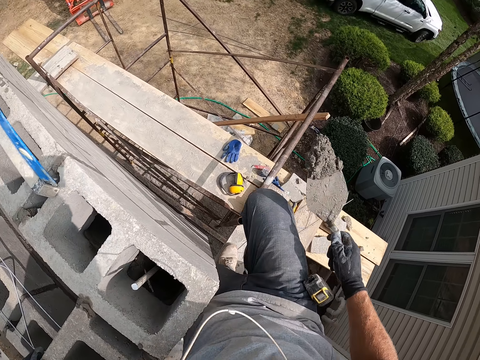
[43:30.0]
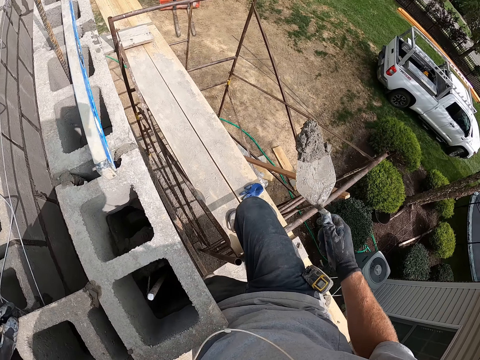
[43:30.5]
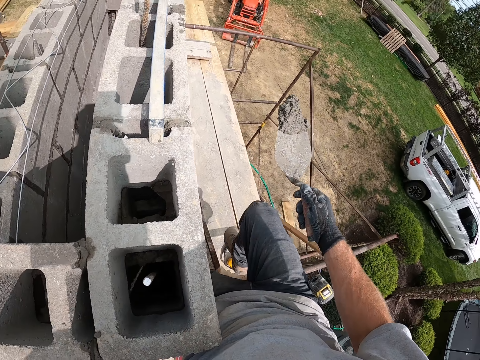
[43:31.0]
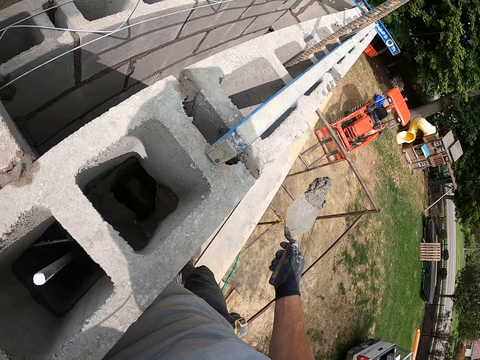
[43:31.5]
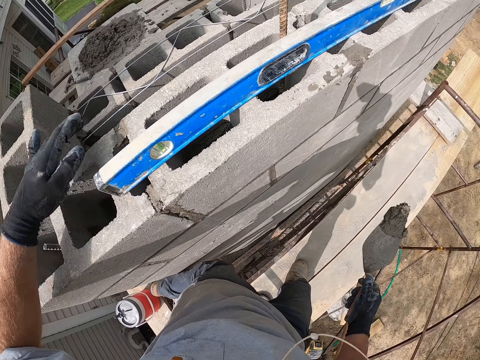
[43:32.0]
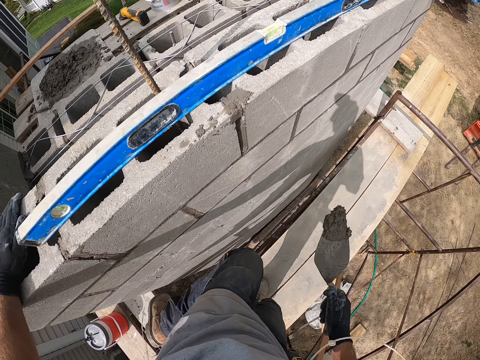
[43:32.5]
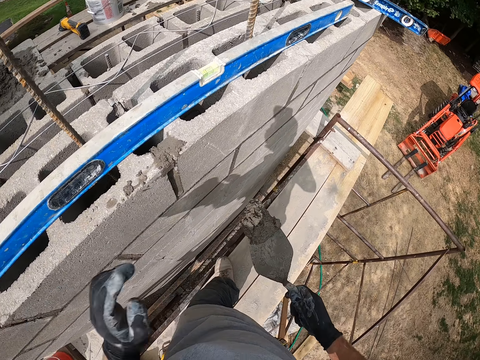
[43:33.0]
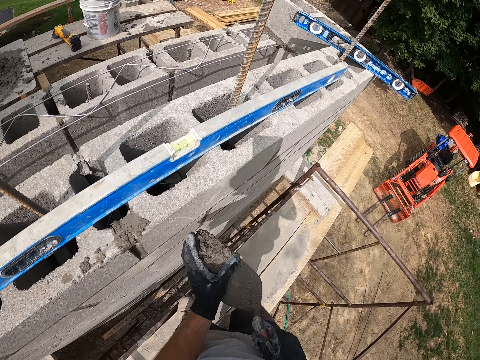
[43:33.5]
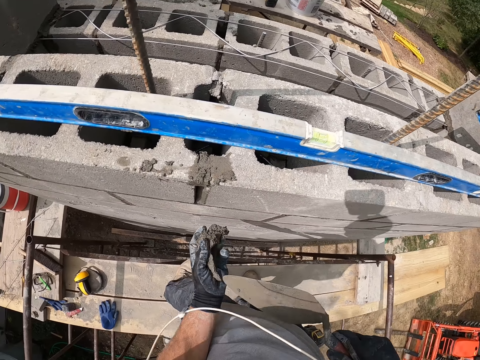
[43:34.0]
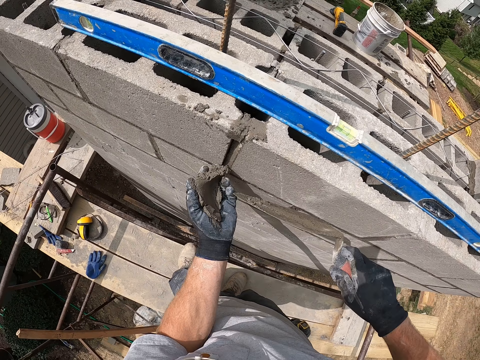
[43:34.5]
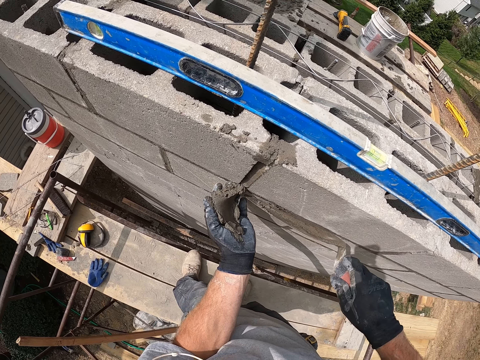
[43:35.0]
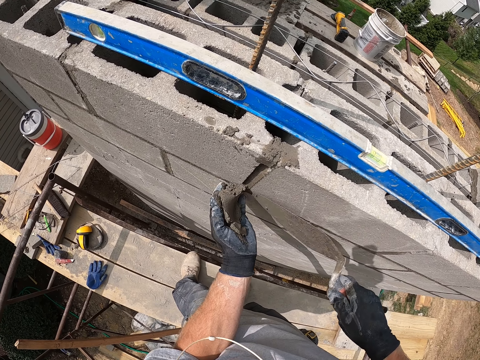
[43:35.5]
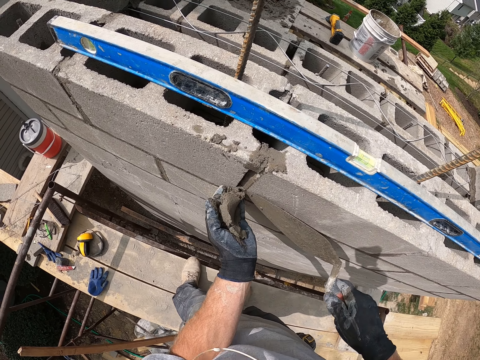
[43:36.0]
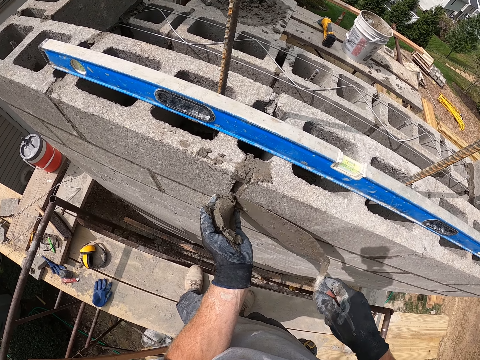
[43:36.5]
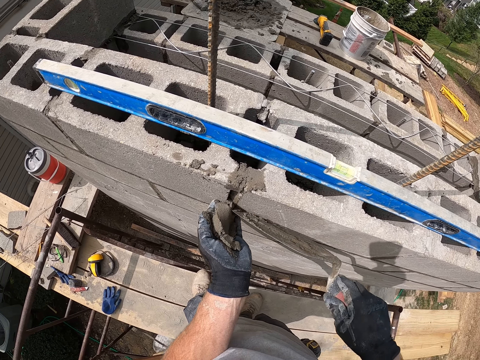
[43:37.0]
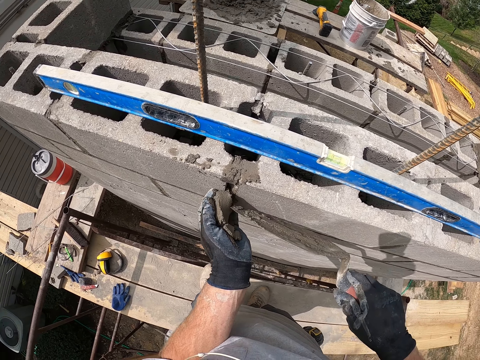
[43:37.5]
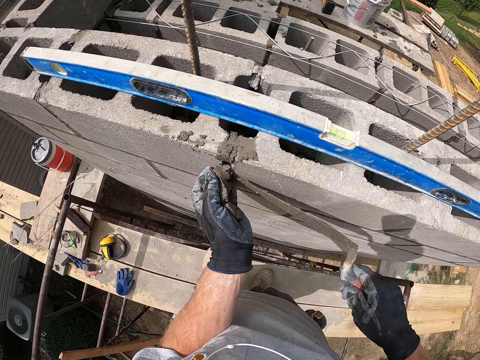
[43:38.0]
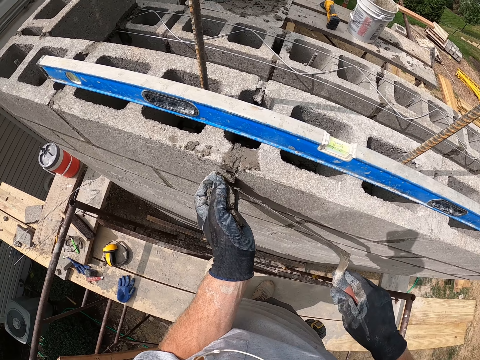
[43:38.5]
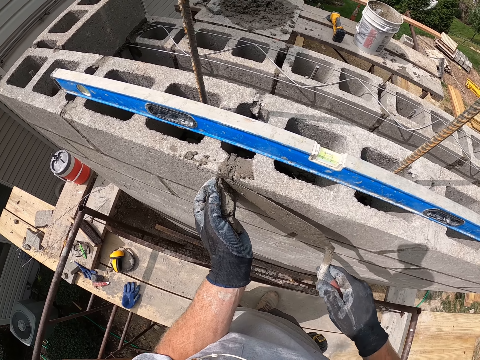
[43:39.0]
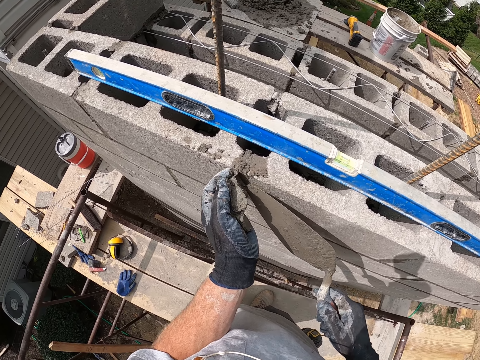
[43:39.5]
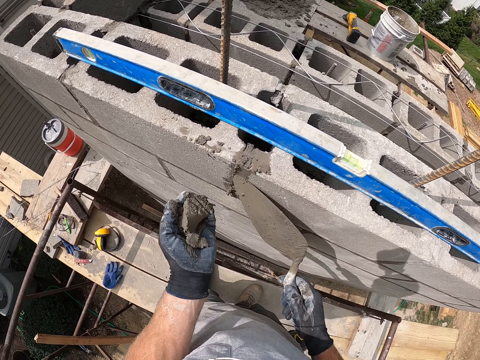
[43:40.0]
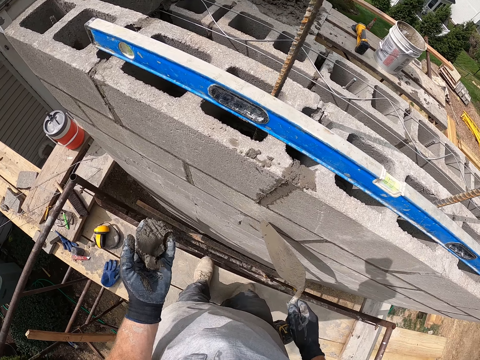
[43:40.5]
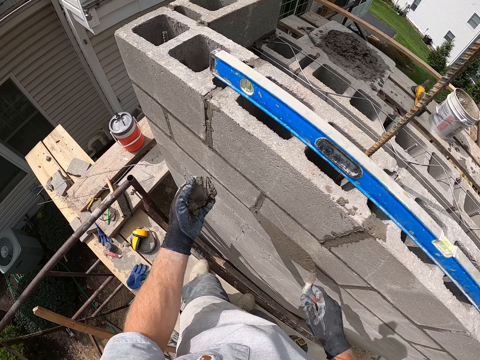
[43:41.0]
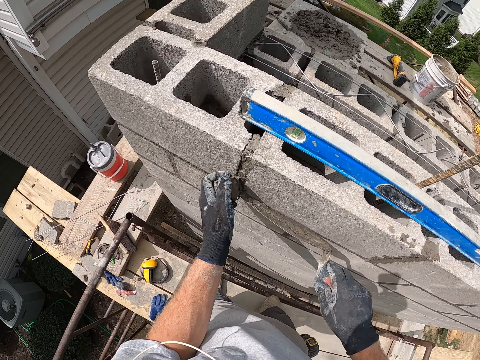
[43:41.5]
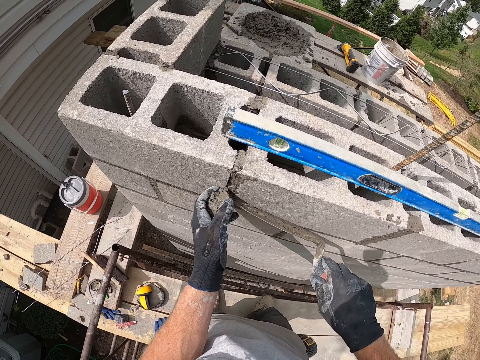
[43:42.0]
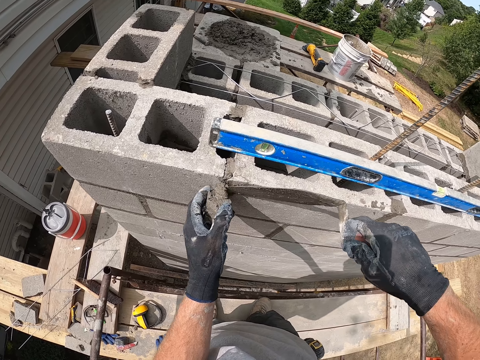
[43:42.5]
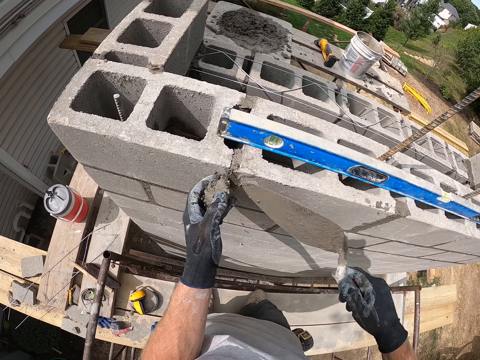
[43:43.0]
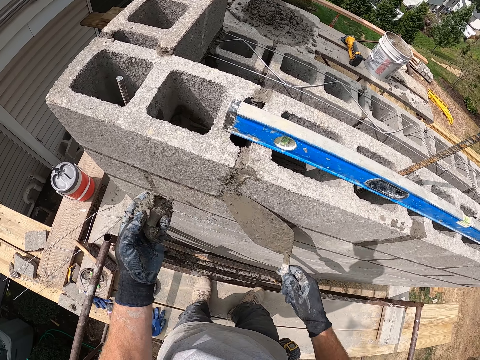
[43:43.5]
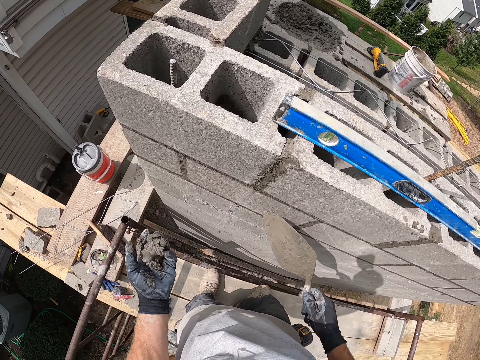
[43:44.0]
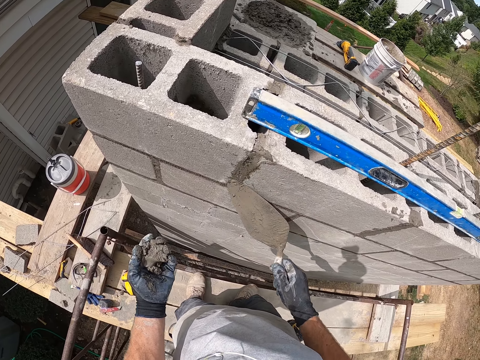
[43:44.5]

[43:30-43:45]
The camera wearer packs cement on the trowel with their left hand. They take the concrete with their hand. They plaster the cement on the concrete with the trowel in their right hand. They level the concrete on the brick wall.

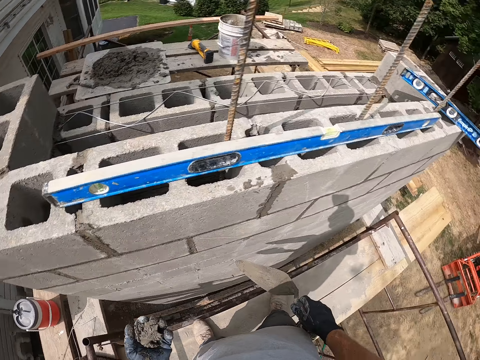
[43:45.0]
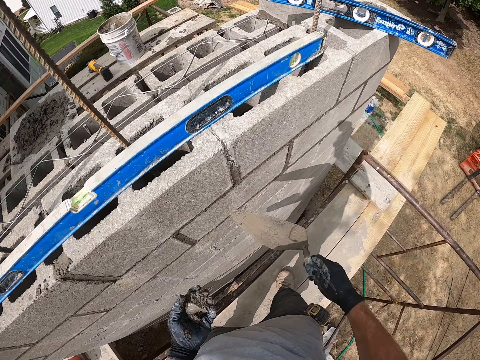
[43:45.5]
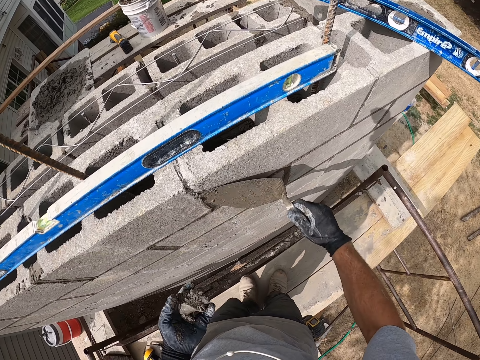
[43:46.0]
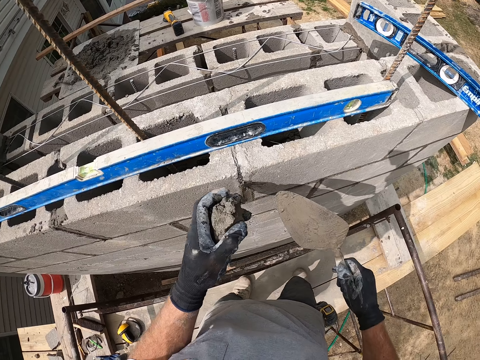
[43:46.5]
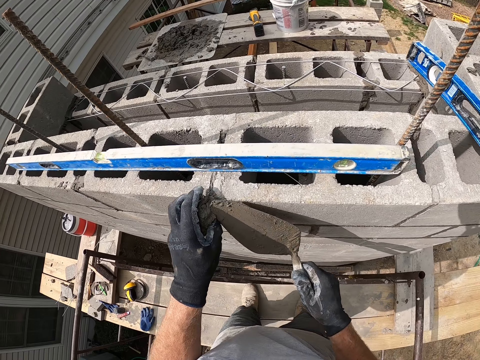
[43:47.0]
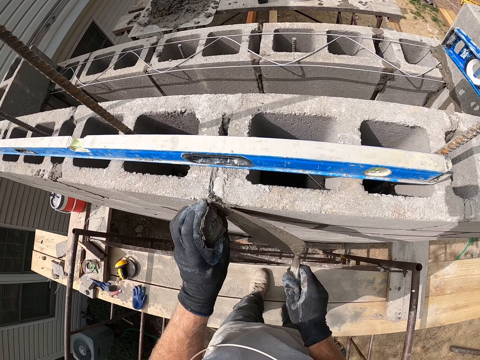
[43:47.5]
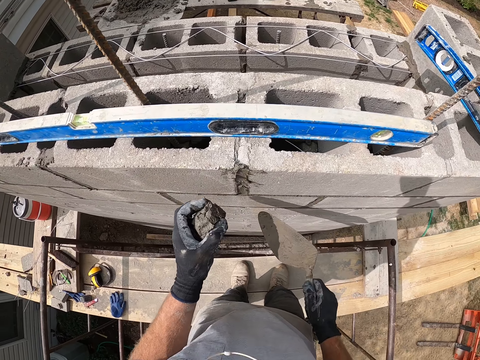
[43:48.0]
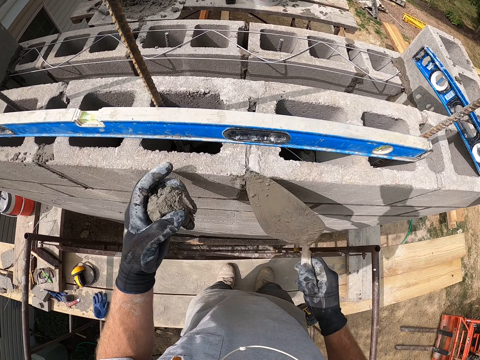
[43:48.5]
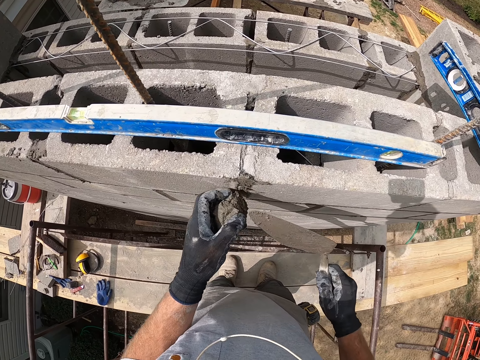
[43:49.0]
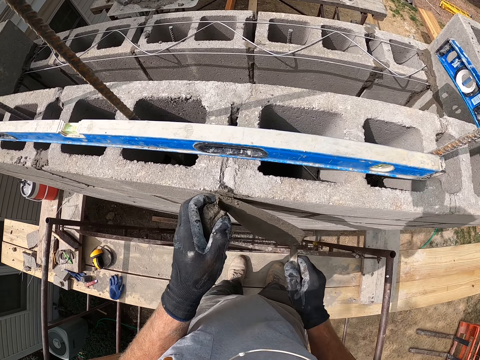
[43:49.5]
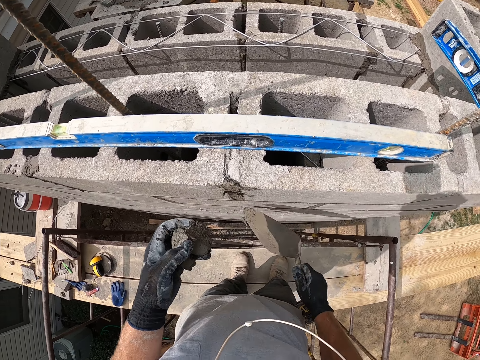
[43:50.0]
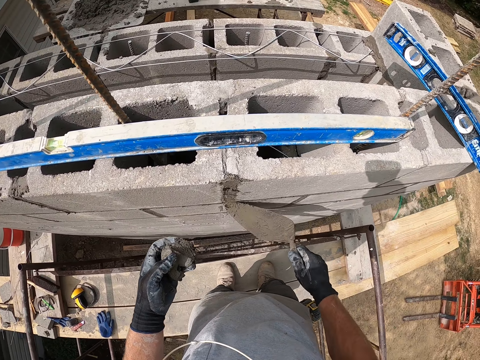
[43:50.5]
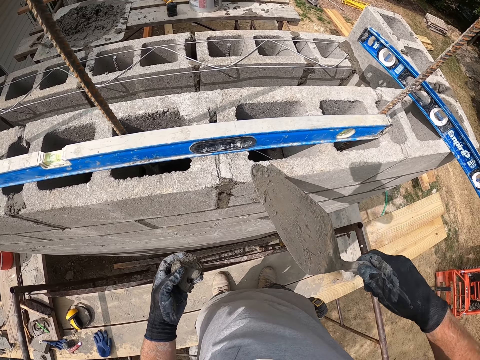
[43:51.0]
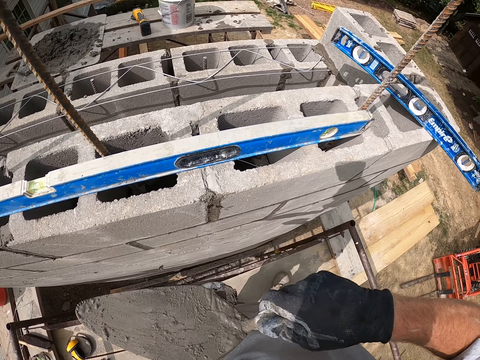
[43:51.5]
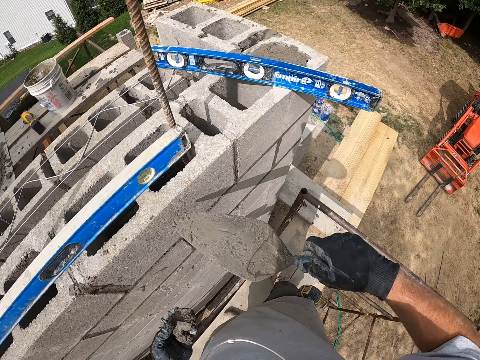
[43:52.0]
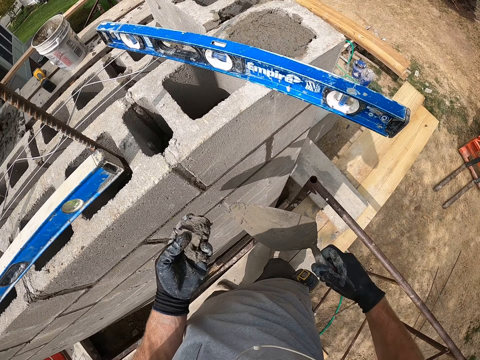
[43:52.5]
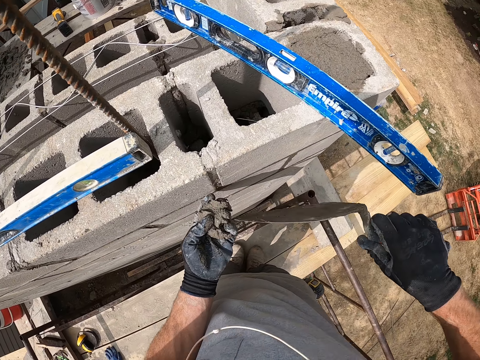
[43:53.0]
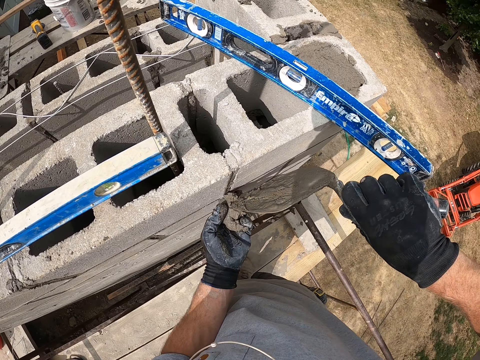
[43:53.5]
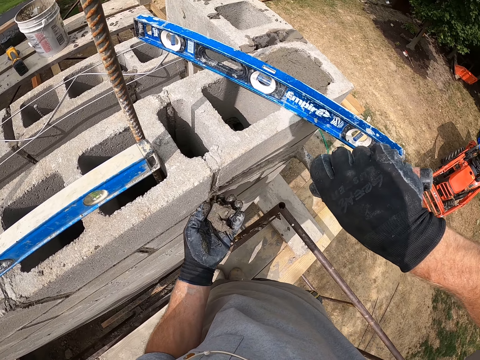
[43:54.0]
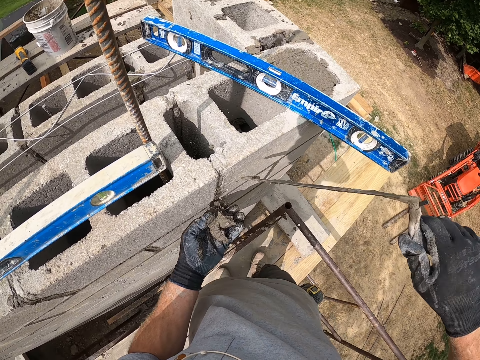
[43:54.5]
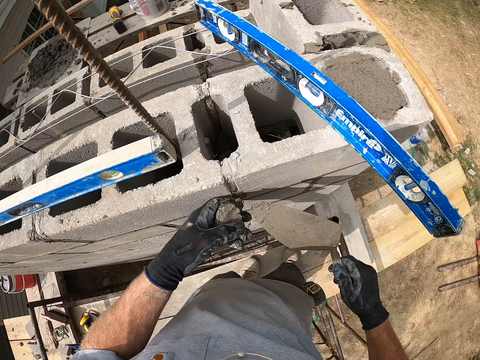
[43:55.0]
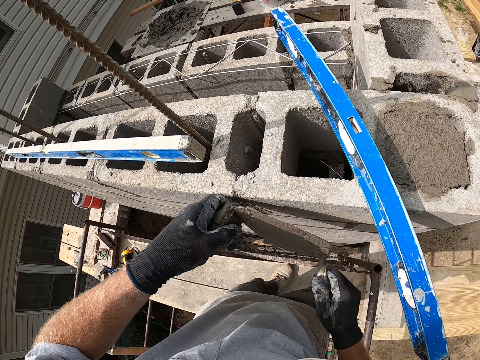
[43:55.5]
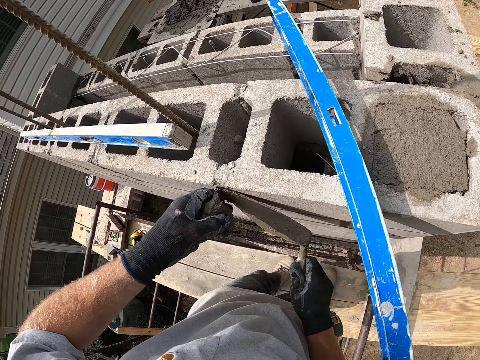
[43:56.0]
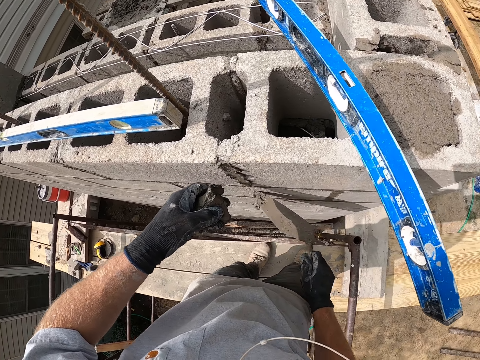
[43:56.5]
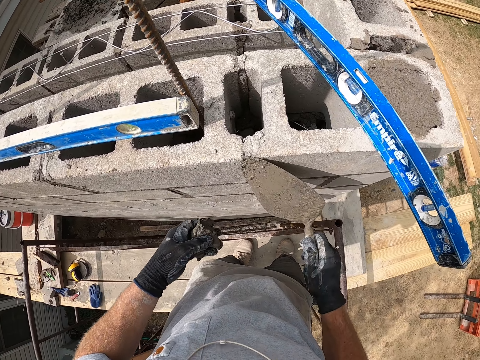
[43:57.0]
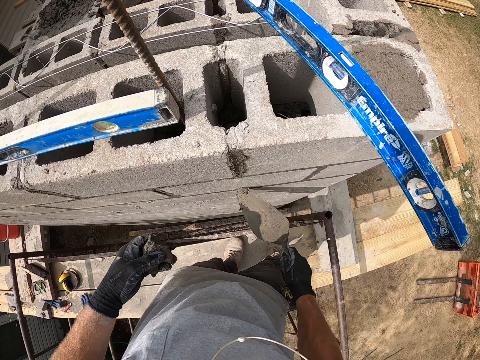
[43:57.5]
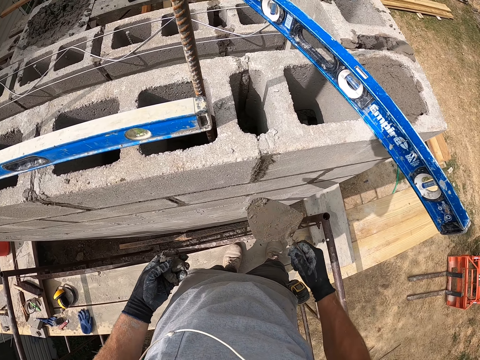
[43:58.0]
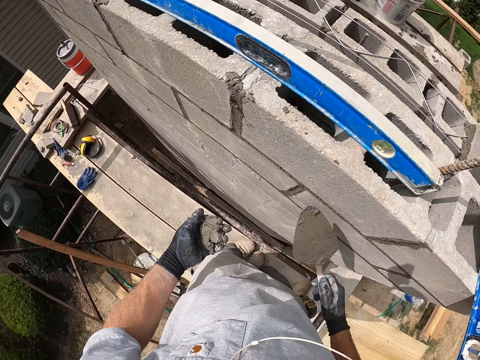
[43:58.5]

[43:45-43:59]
The camera wearer smears the concrete on the brick wall. They level the concrete.
